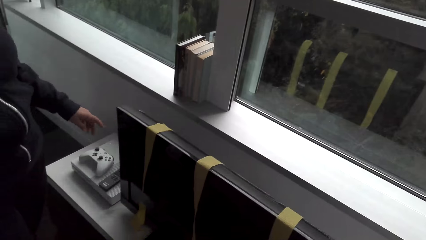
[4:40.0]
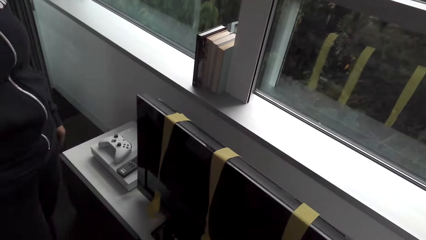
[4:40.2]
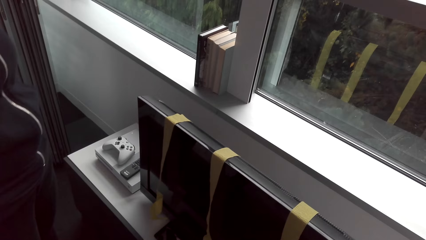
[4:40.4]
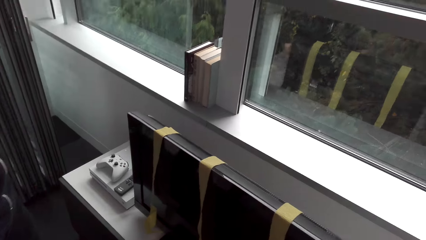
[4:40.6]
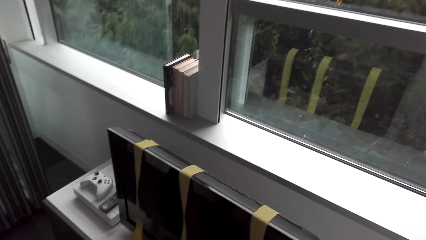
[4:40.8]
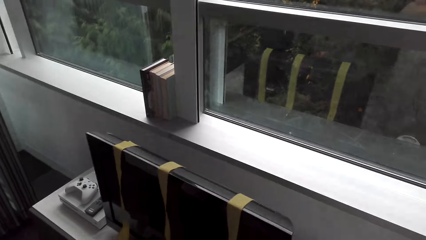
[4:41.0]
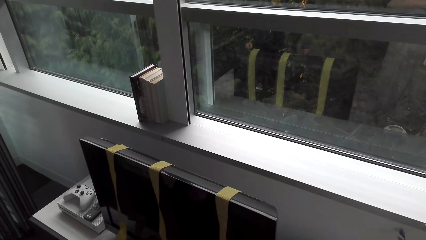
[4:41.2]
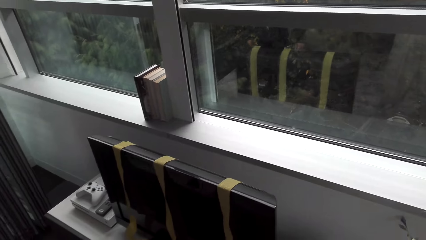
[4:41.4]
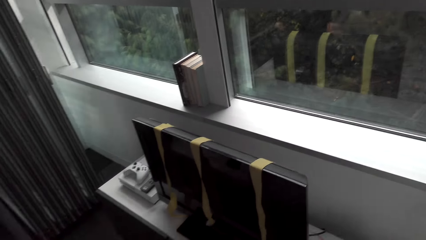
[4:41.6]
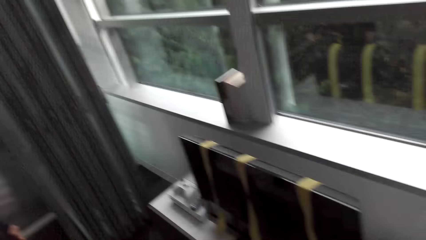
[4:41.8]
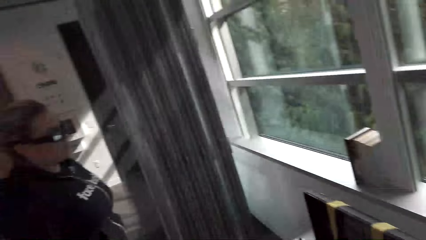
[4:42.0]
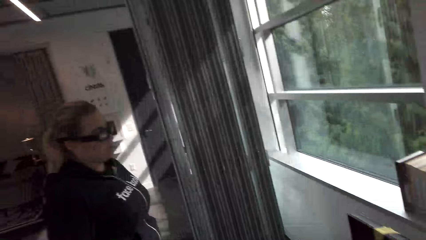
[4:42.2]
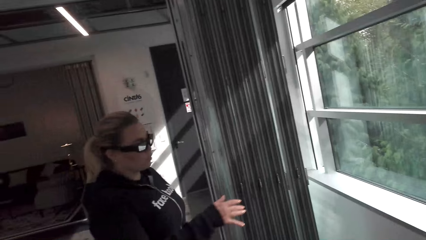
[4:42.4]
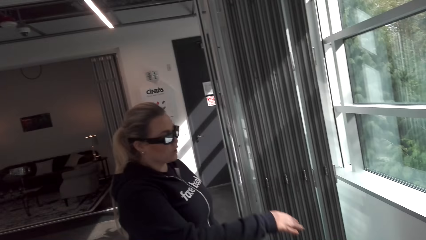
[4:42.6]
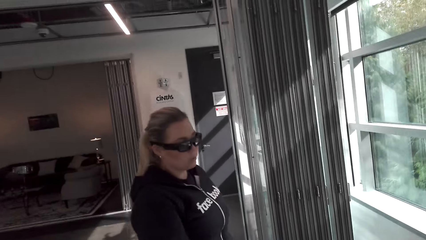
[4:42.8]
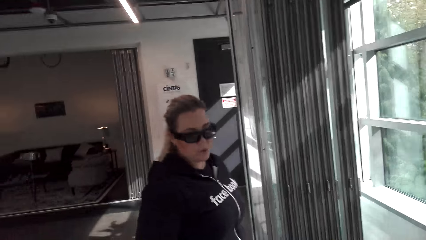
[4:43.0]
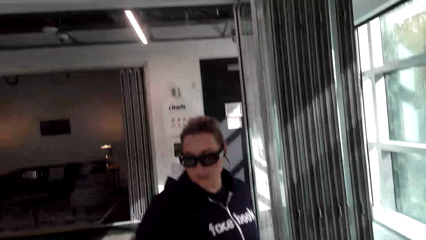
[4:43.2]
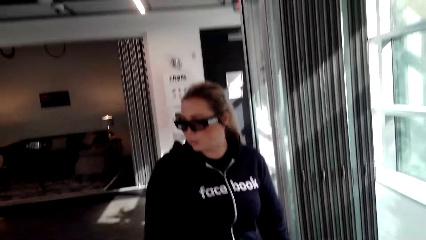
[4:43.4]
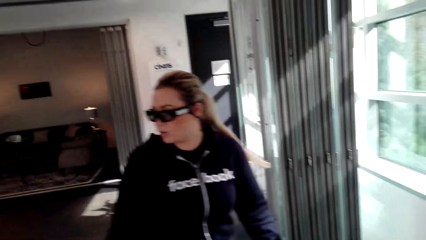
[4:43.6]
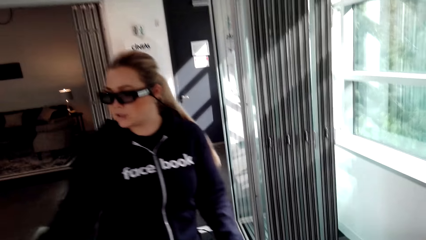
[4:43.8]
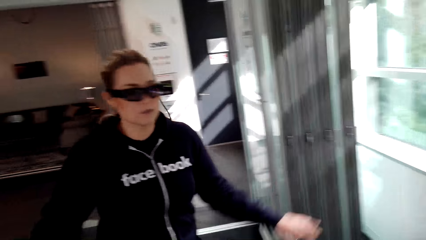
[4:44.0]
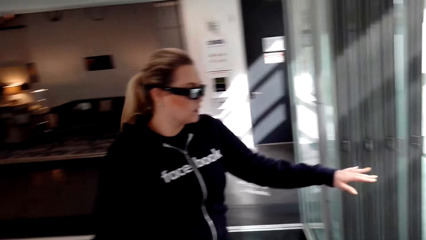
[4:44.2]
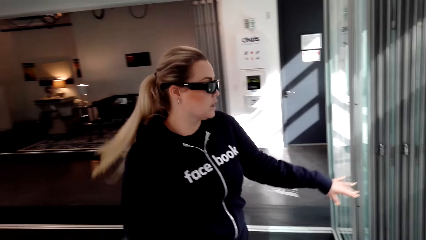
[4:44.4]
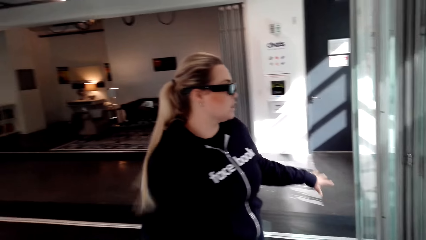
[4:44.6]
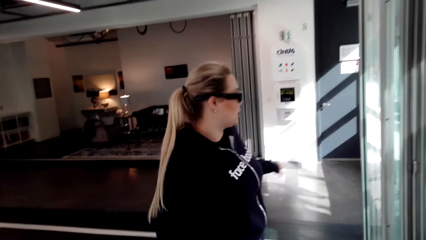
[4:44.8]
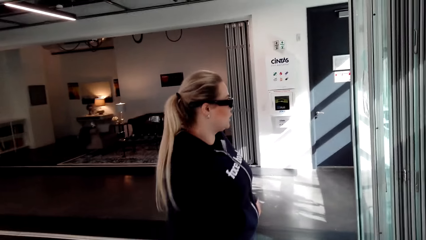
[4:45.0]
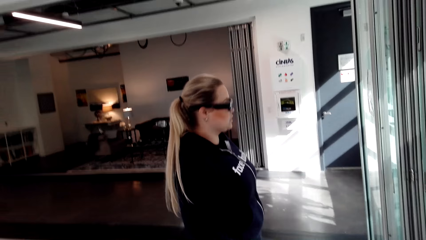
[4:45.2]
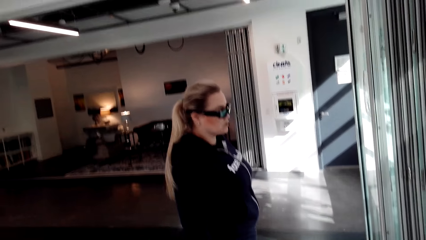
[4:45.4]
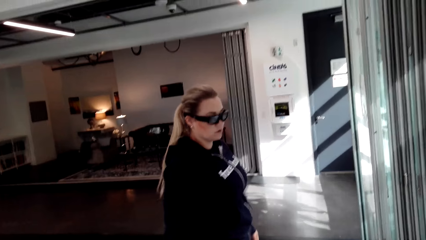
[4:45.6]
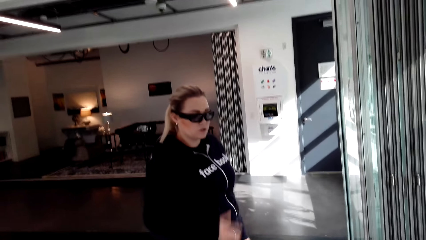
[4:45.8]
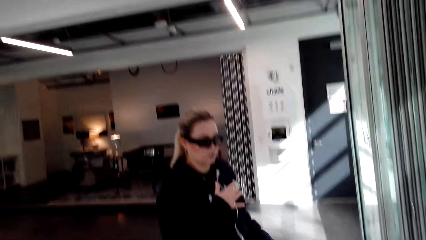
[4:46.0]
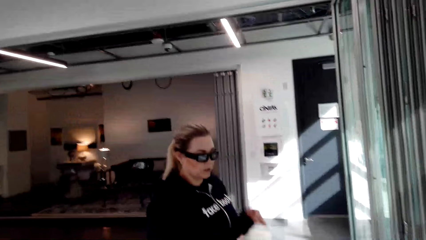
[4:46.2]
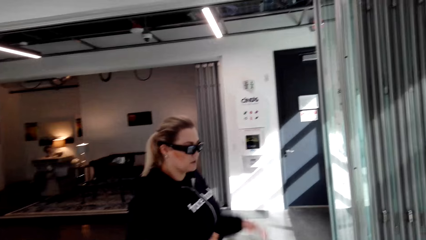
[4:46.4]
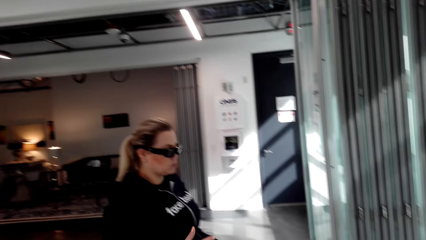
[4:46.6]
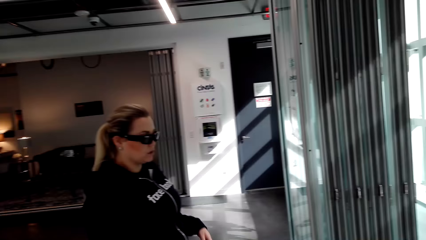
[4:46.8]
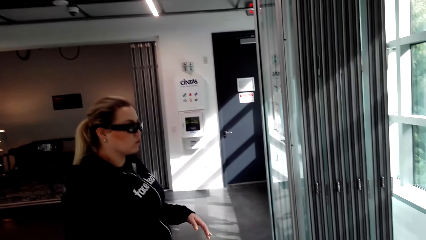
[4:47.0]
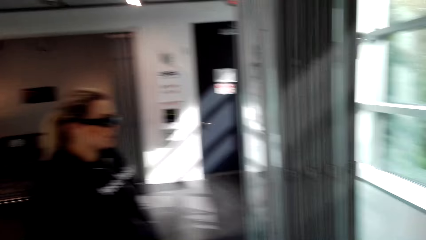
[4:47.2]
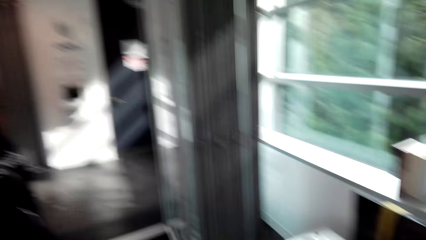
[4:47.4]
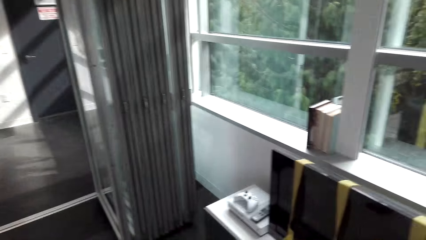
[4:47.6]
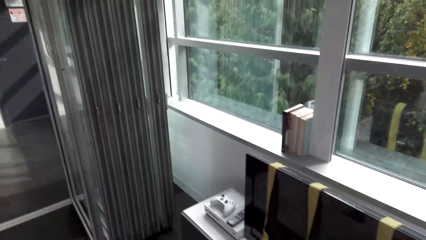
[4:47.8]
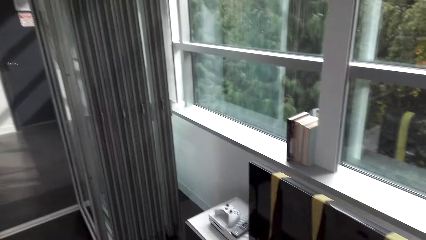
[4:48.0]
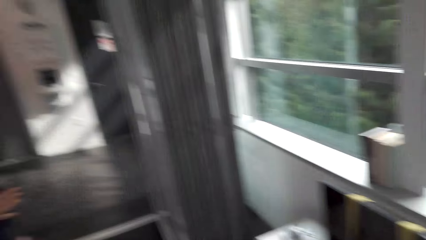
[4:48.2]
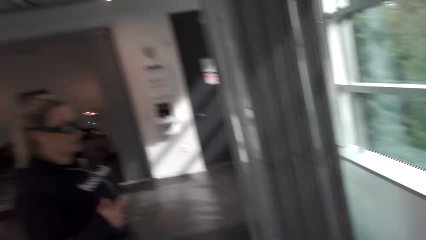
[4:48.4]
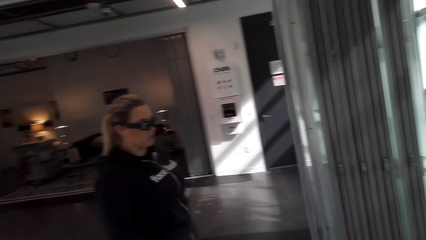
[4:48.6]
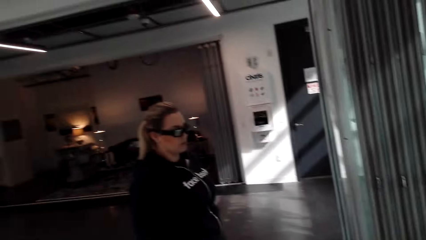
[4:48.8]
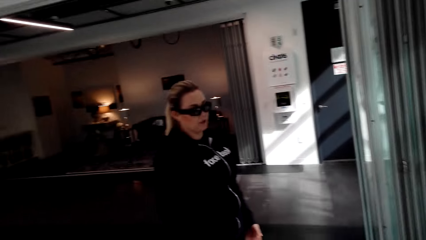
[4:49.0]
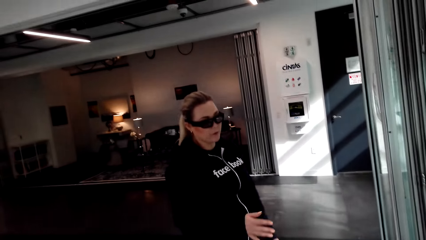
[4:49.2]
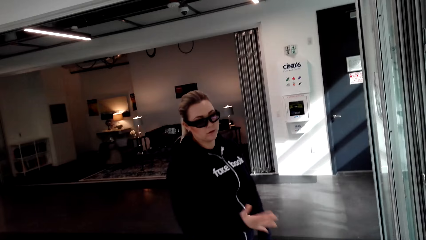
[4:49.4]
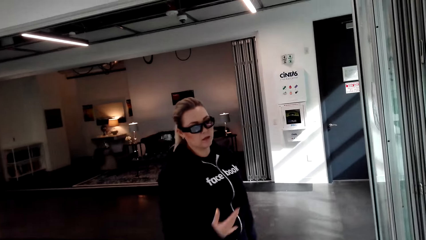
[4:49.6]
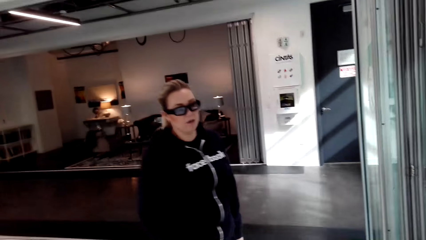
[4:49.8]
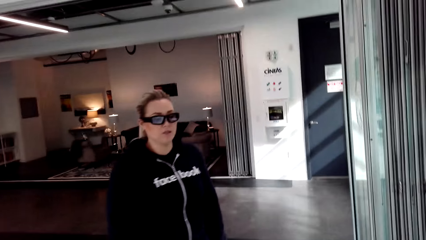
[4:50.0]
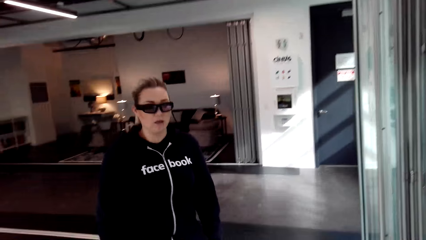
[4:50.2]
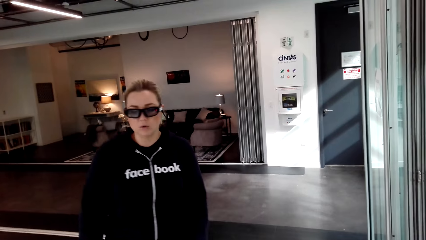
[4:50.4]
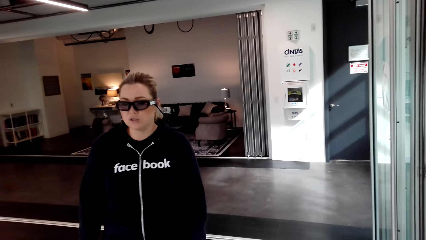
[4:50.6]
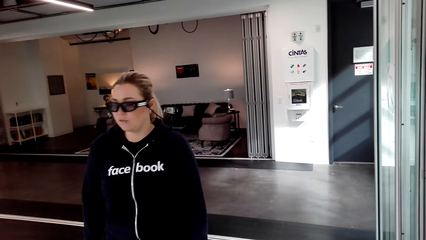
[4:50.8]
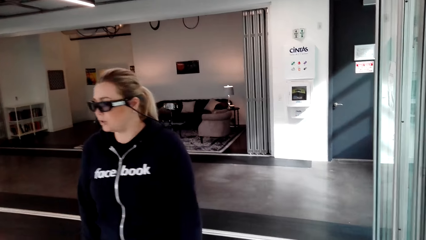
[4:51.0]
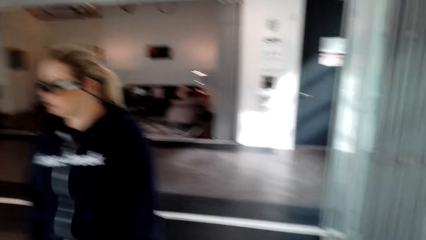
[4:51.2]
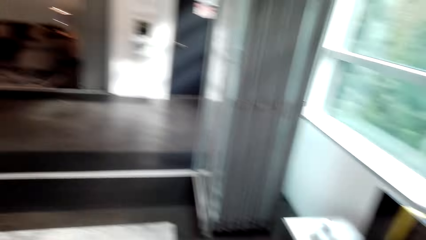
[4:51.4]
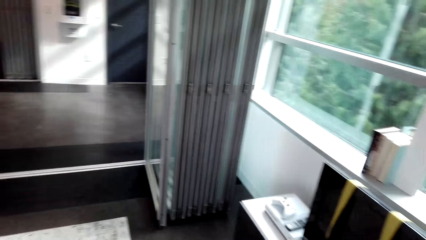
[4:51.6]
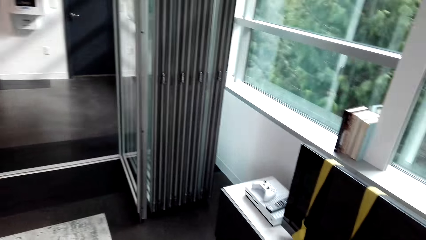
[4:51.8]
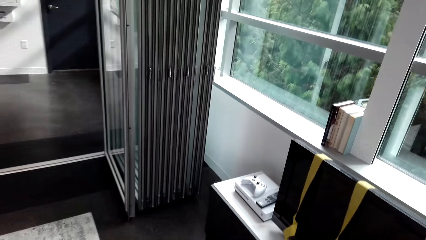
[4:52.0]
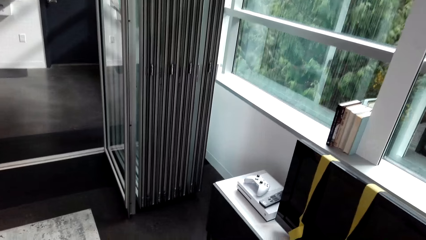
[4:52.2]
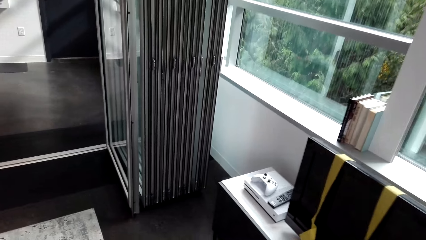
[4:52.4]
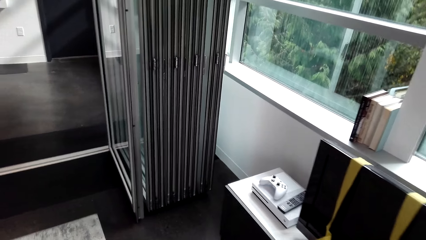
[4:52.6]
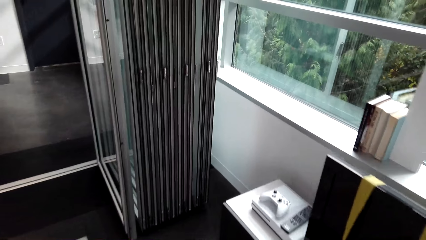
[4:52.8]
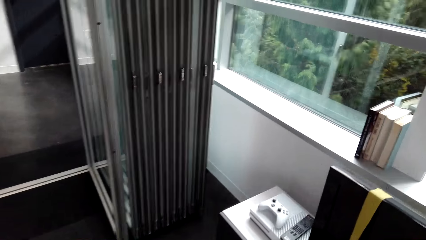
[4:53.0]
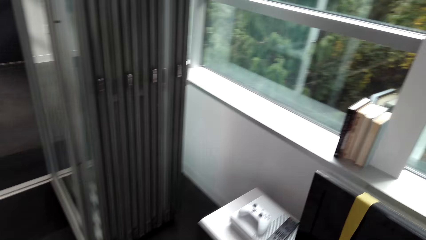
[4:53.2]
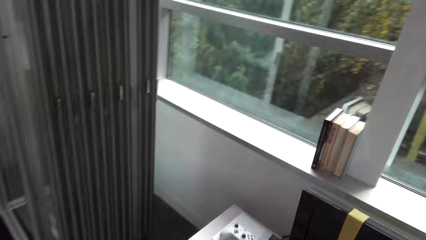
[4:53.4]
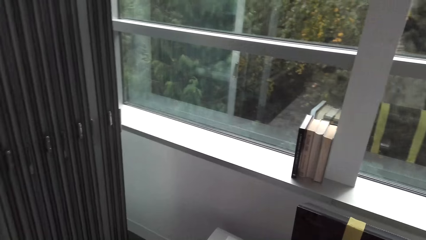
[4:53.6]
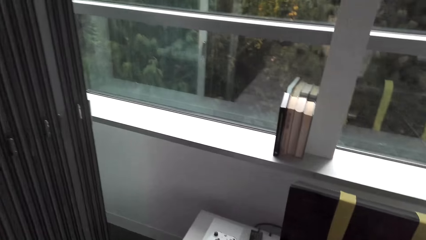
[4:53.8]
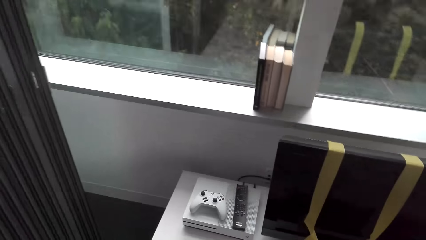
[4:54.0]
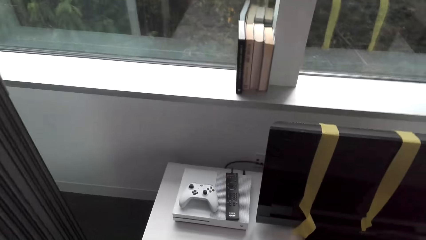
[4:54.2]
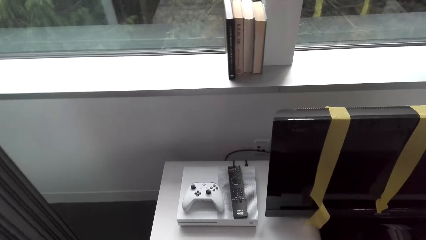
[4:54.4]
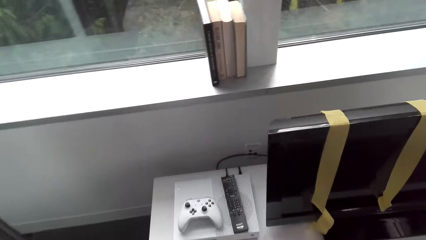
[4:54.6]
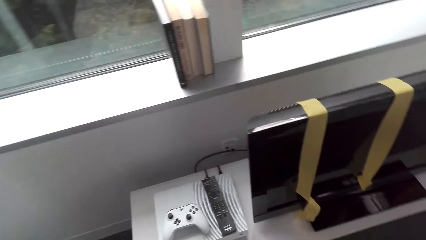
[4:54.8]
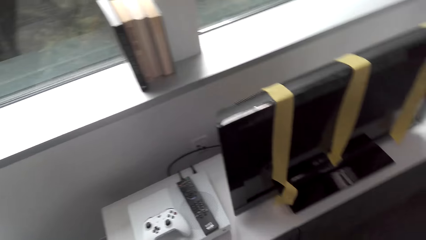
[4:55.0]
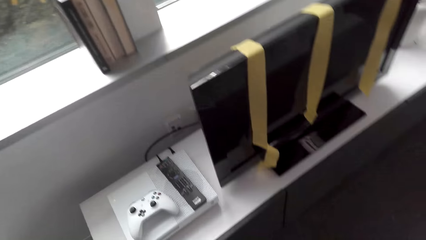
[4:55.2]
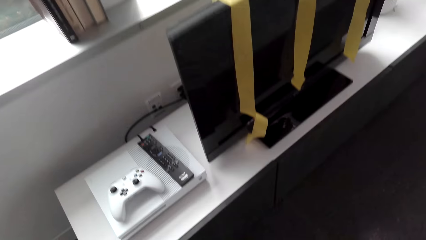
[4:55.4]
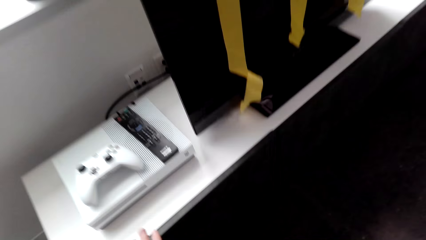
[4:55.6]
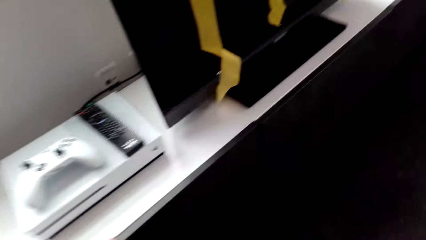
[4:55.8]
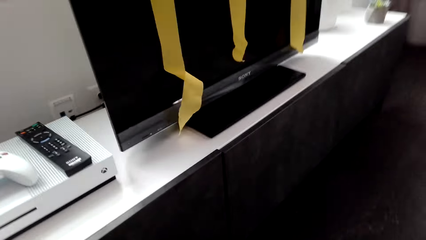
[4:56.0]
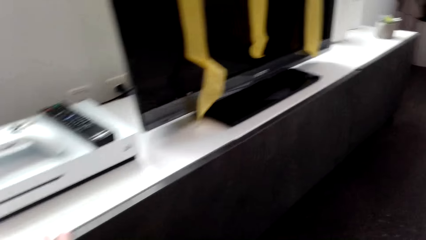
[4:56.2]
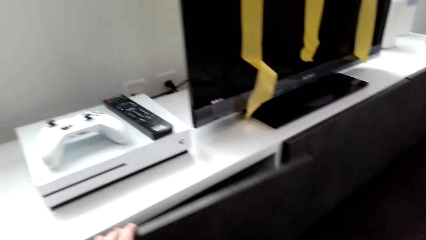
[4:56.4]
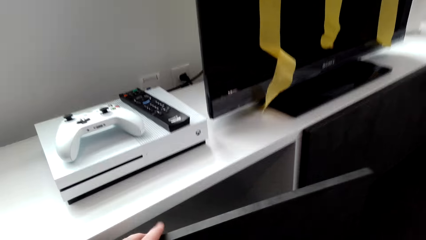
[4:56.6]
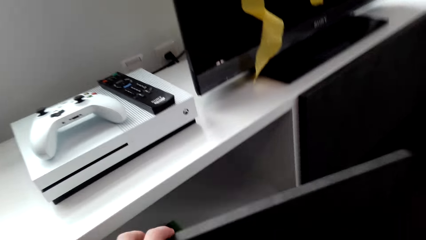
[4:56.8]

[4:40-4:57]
The camera wearer opens the stand drawer.
